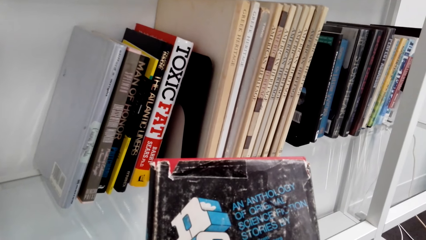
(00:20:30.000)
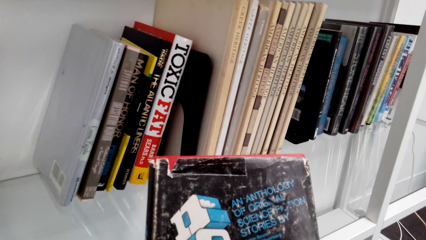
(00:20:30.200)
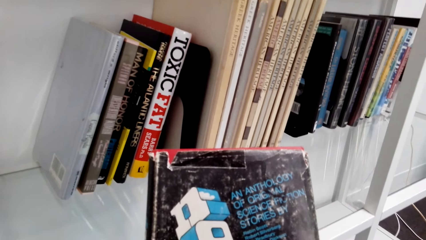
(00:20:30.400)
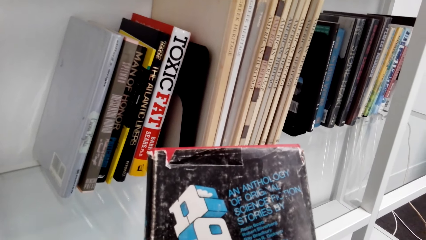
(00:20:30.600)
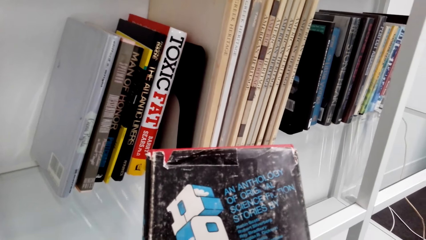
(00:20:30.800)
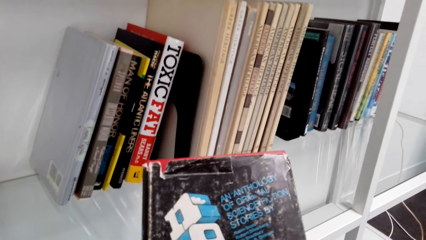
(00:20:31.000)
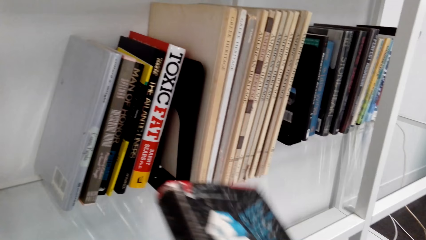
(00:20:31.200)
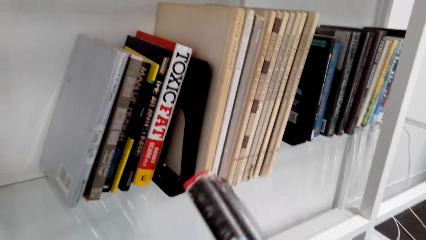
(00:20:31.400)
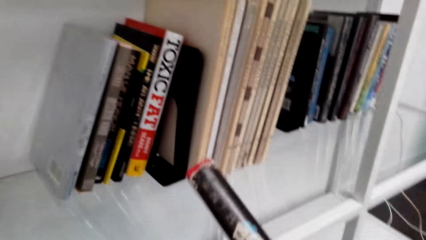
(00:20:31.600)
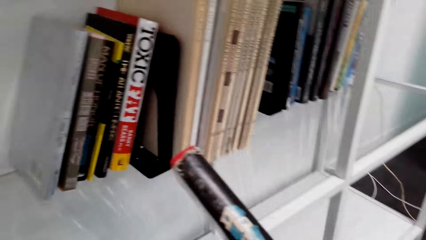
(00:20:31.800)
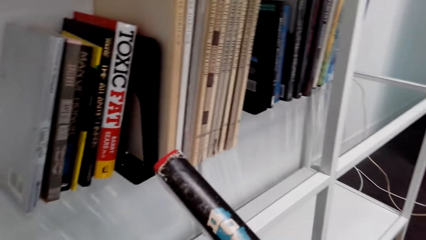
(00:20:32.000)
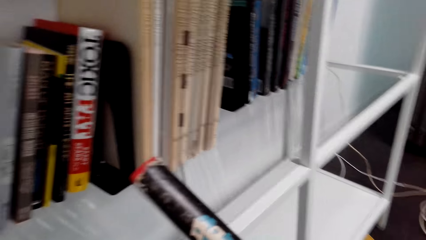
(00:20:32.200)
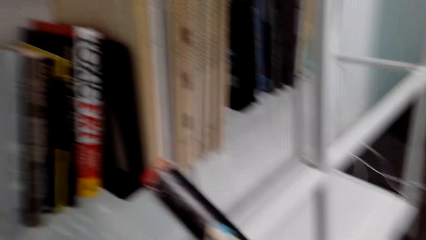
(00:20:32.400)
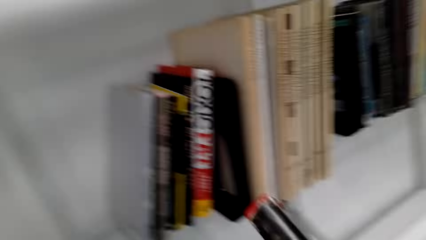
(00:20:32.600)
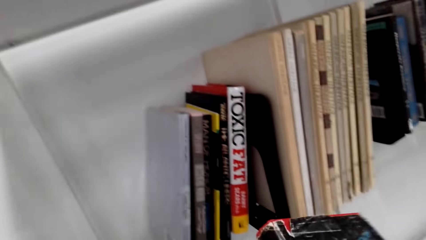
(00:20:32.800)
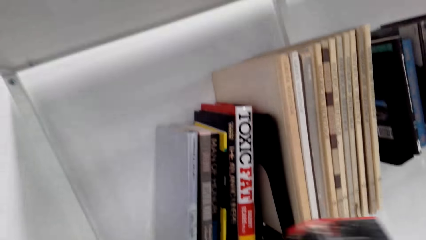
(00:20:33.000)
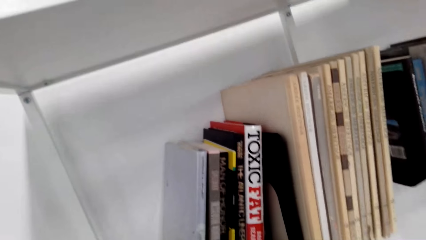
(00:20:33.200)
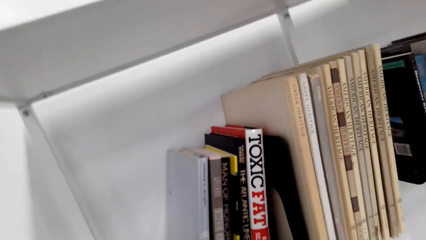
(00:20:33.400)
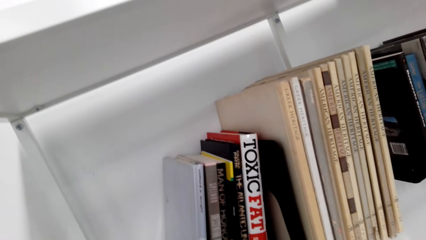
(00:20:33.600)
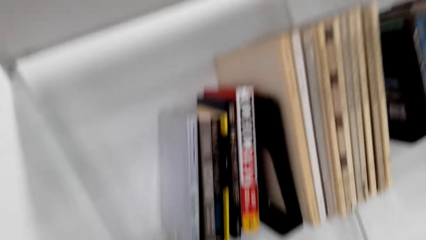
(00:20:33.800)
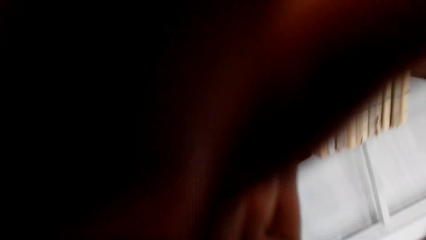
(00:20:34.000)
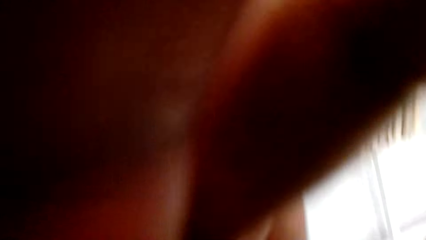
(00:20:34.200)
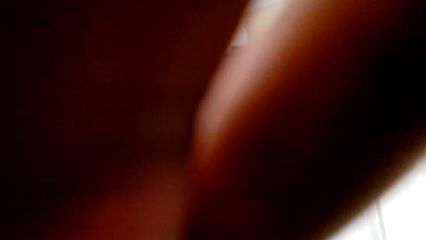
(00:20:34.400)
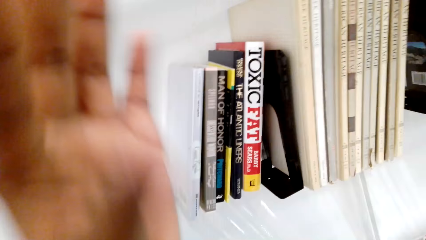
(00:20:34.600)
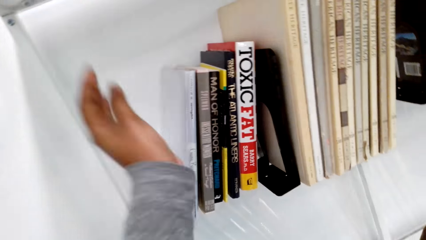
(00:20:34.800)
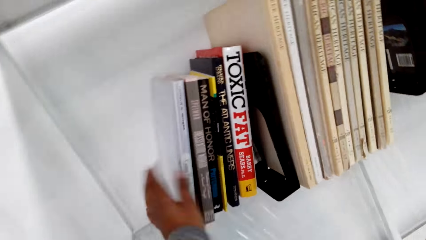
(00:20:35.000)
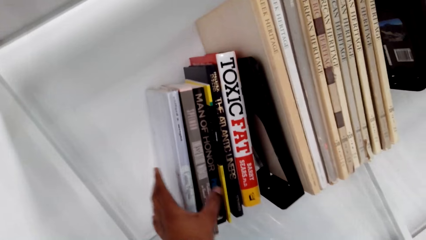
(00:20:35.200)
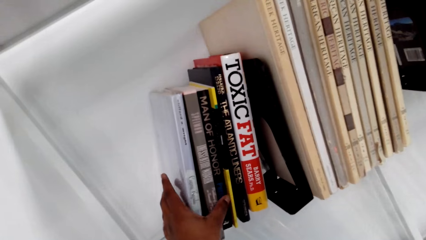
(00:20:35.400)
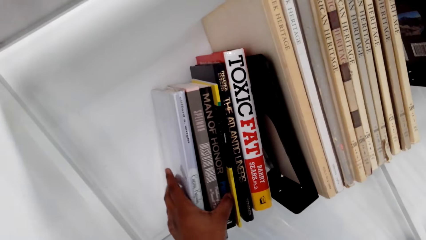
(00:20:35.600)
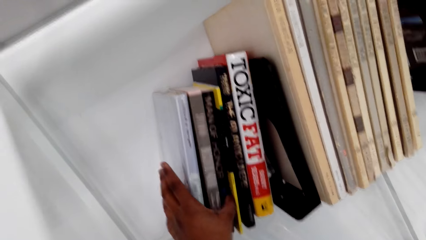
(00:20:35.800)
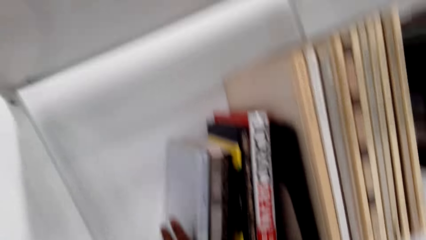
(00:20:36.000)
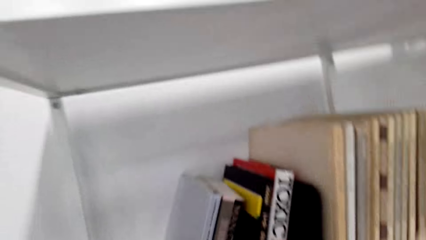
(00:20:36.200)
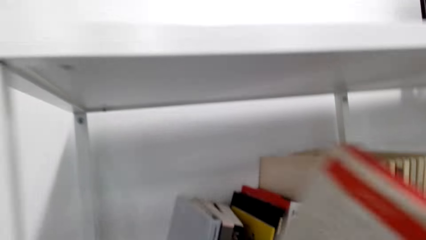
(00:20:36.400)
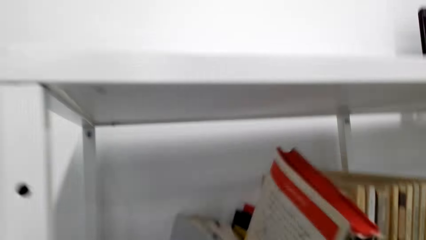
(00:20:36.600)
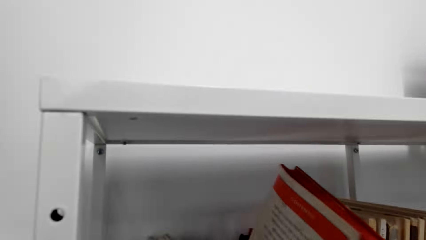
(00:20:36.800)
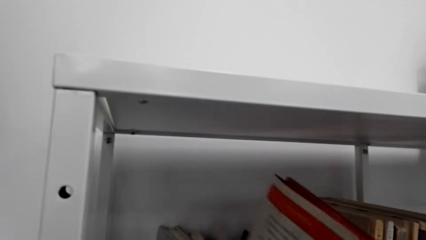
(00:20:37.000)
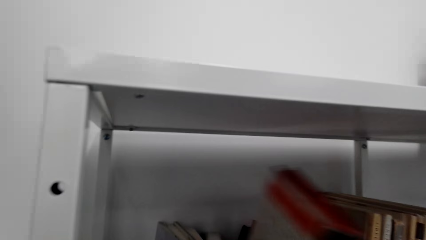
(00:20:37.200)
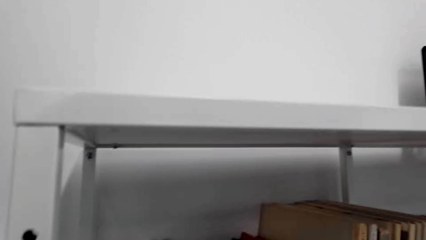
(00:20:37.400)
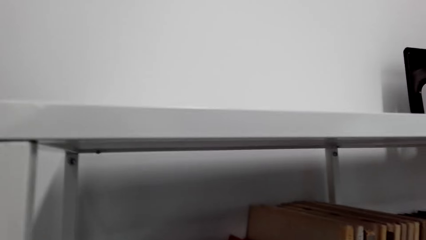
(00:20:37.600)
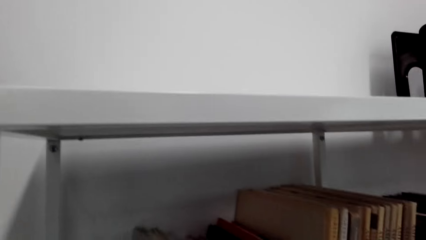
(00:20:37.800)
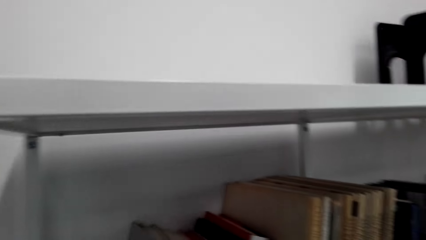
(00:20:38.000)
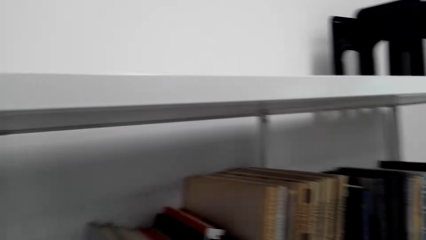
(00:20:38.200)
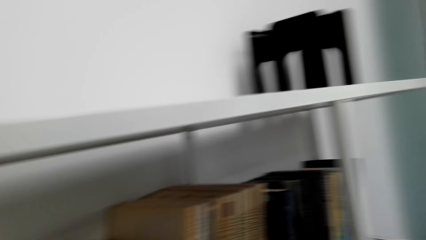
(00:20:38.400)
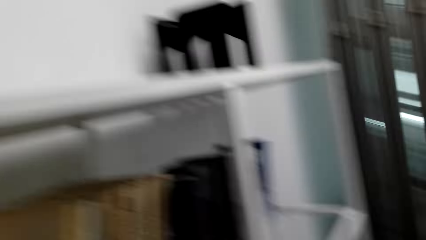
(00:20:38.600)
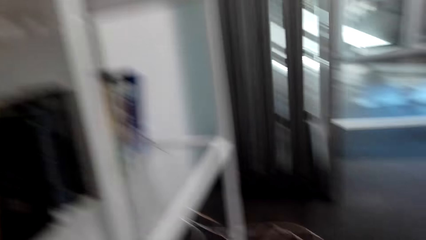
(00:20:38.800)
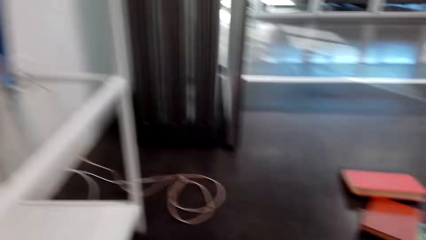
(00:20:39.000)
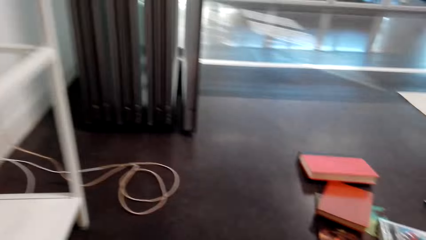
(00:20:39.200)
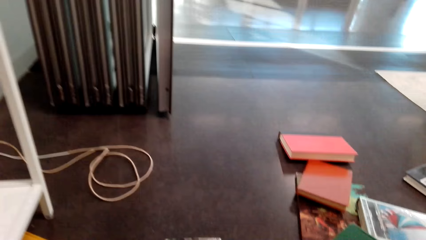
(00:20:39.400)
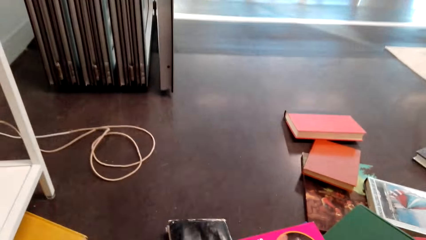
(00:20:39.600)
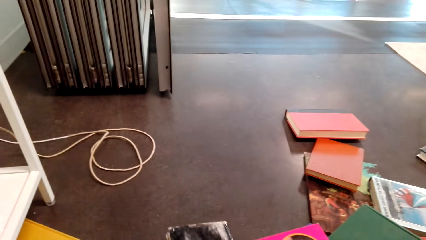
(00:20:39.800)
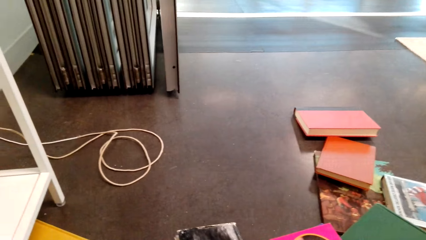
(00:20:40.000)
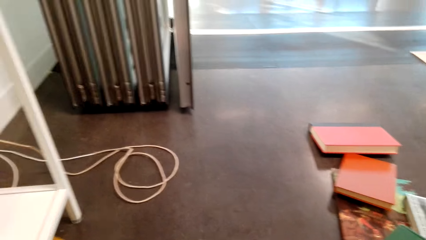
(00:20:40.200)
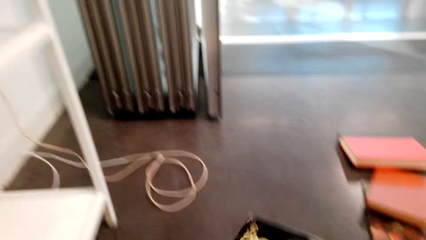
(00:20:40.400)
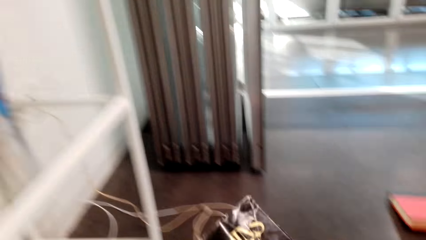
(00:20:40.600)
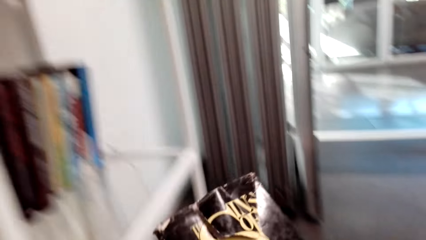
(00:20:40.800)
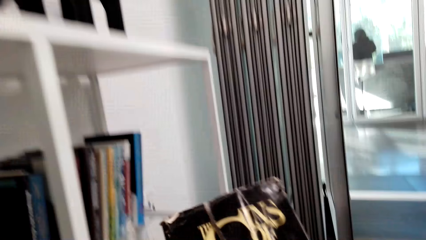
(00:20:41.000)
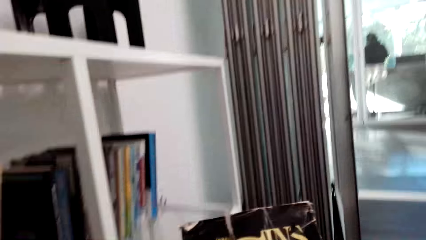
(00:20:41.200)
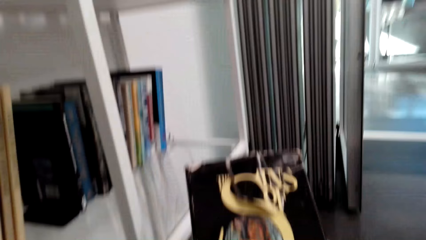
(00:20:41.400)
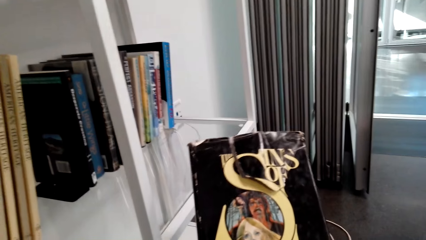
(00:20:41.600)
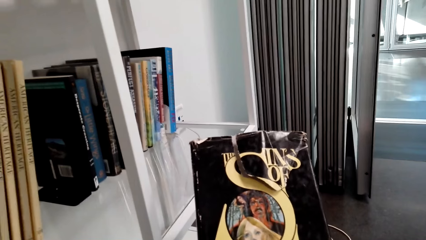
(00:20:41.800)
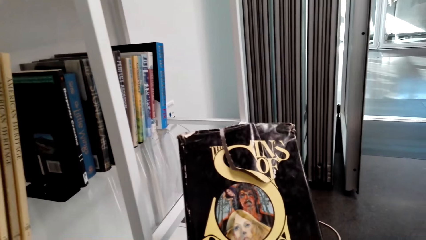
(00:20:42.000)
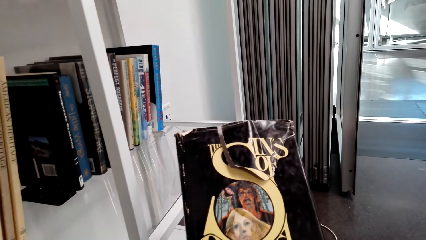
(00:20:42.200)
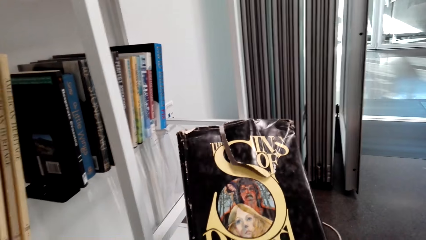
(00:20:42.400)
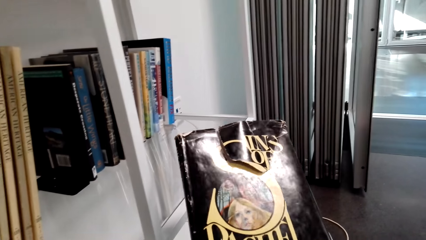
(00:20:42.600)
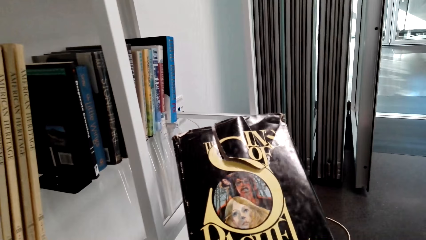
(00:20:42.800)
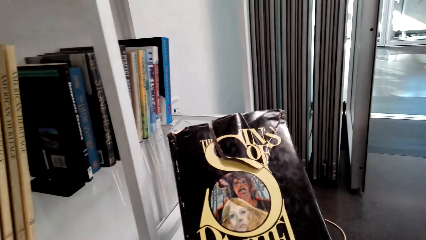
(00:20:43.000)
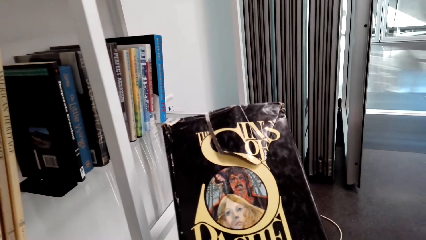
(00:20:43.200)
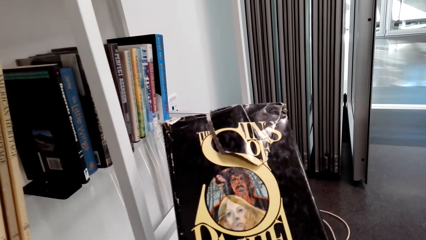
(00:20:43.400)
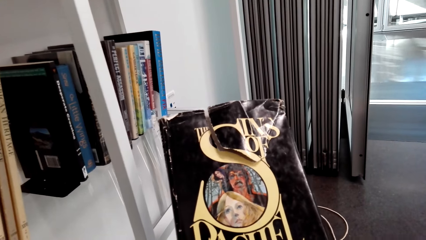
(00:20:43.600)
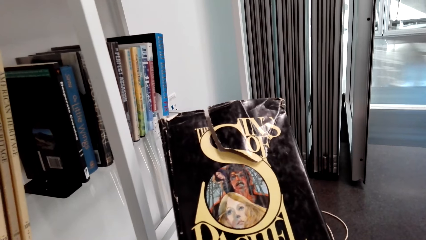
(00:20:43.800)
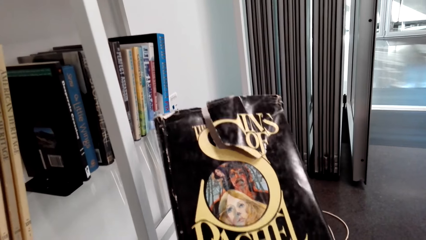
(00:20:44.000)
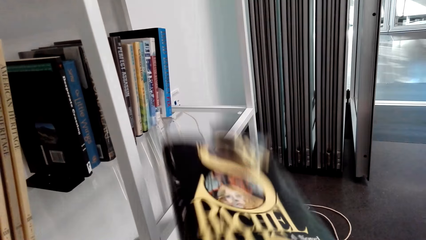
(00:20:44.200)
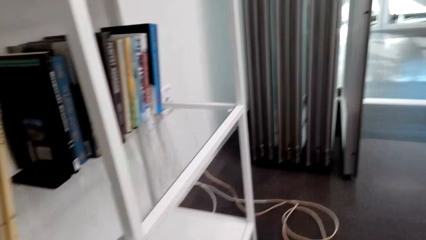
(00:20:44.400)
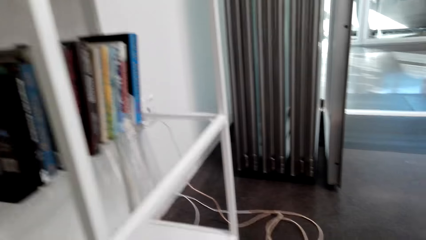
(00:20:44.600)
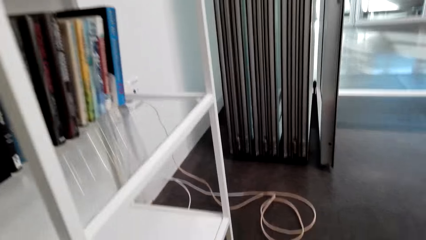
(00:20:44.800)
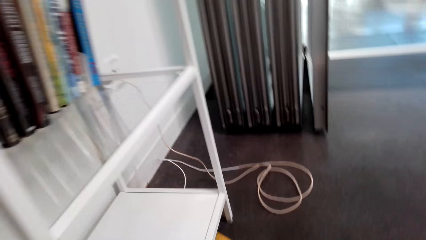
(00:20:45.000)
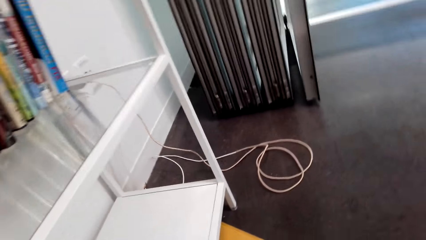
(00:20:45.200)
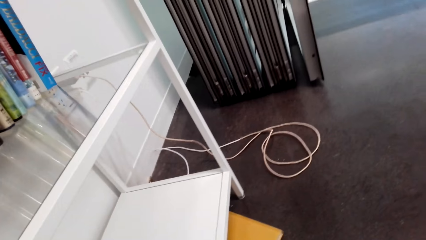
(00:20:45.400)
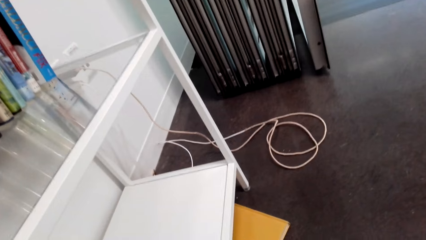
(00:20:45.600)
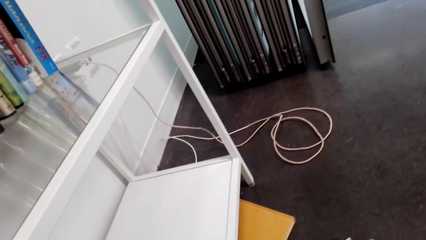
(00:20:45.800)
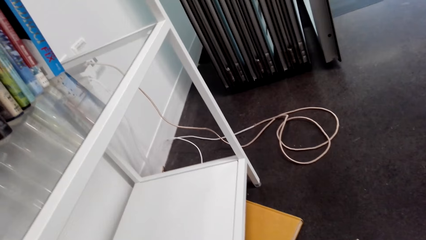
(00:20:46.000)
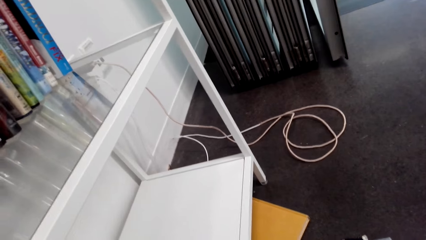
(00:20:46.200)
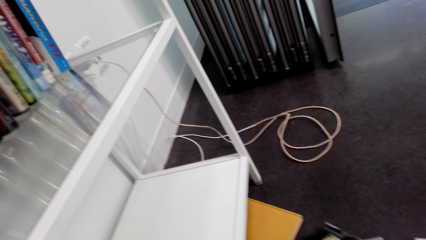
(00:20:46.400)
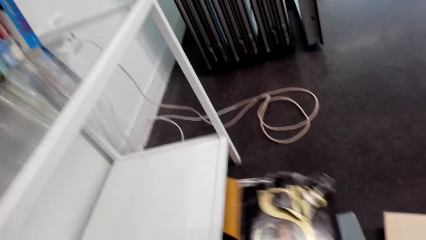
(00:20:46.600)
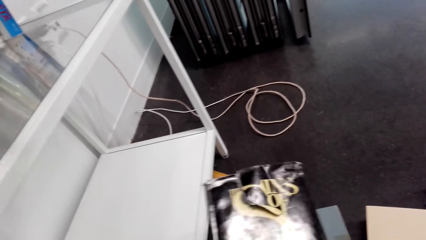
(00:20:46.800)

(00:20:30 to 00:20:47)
The camera wearer holds the books with the left hand. They put the book in between other books in the shelf. They pick up a book and look at the book.
